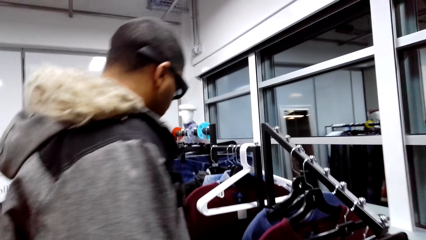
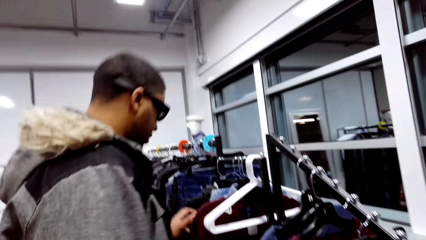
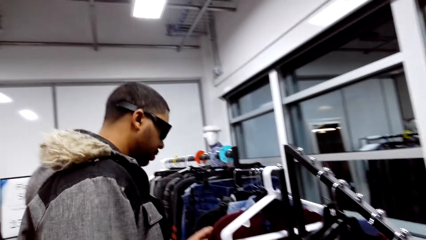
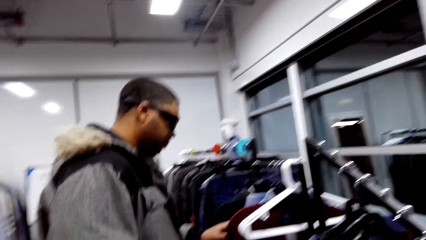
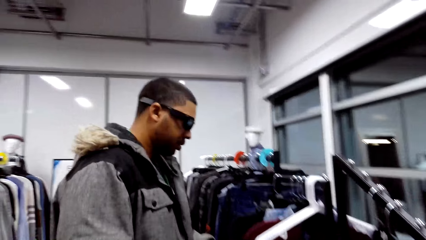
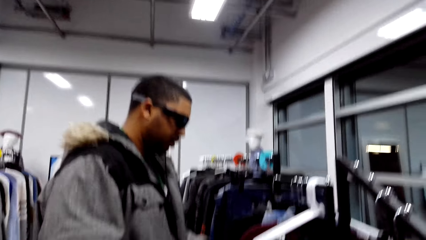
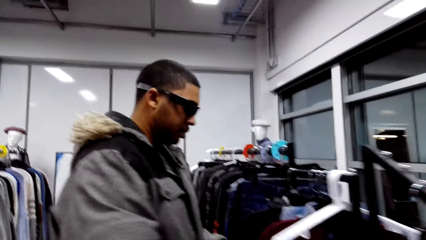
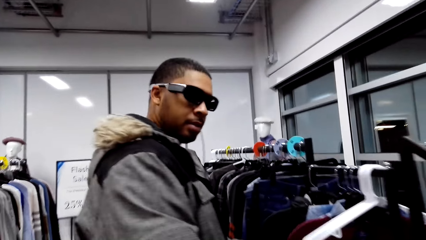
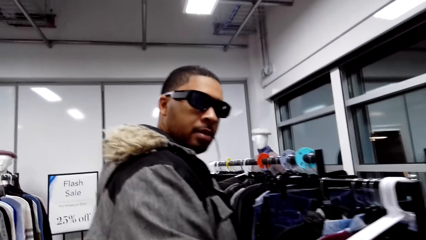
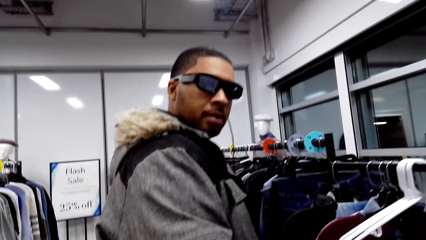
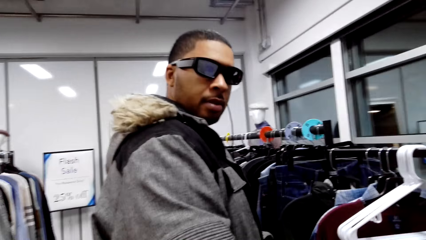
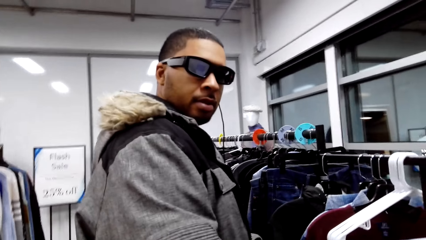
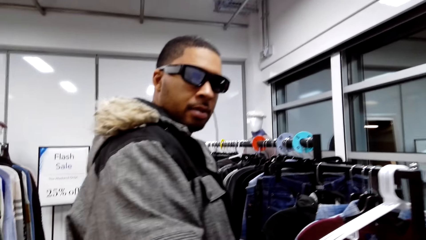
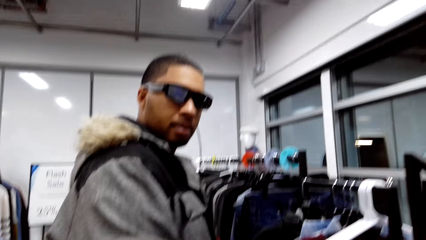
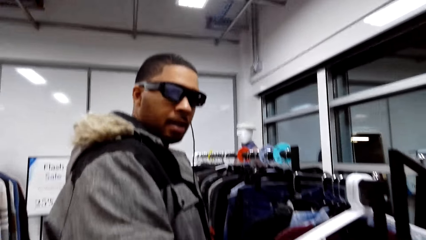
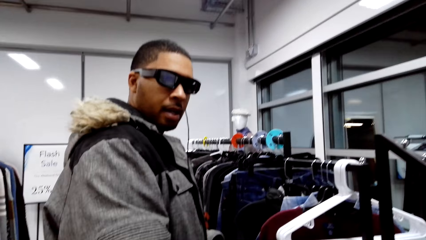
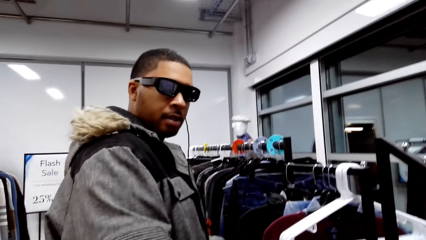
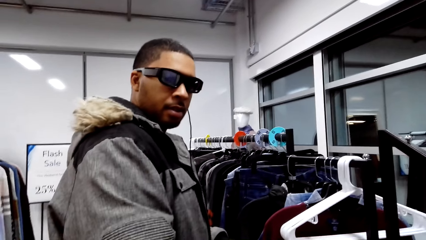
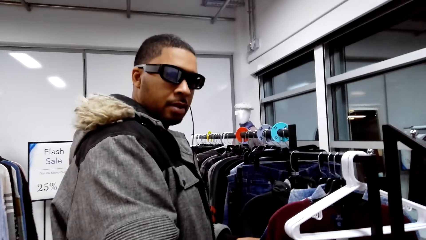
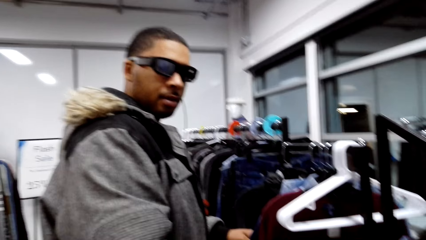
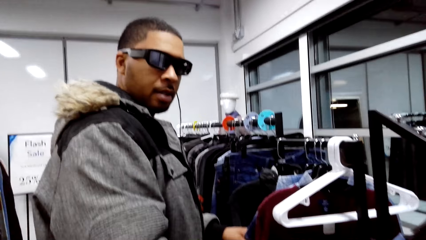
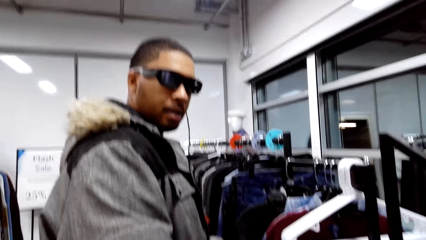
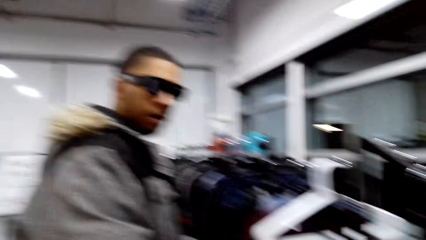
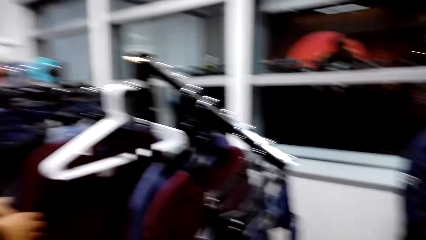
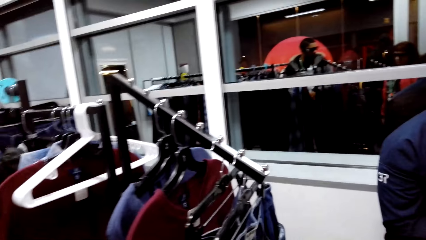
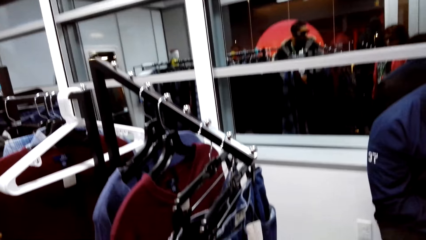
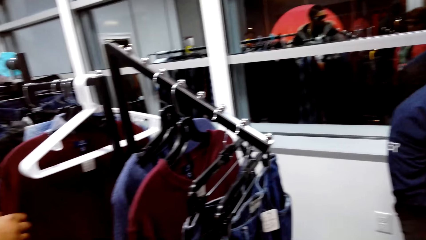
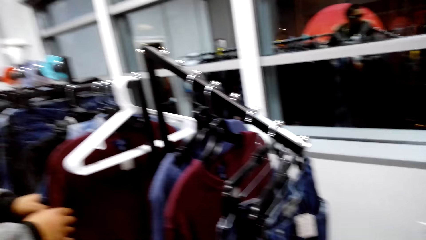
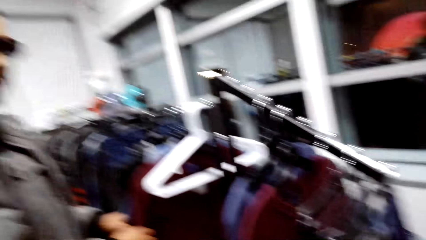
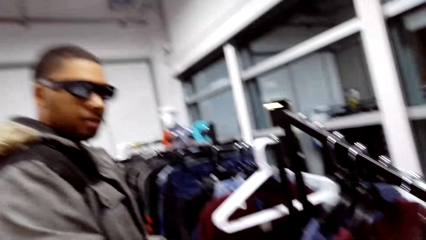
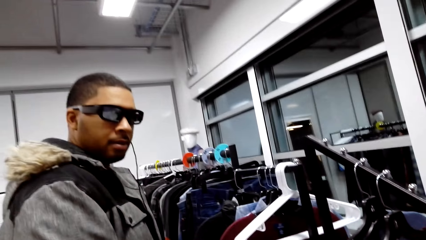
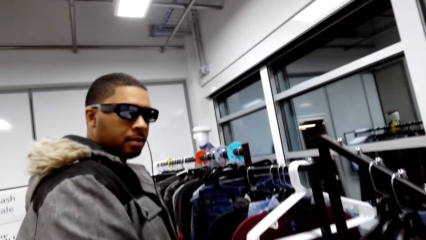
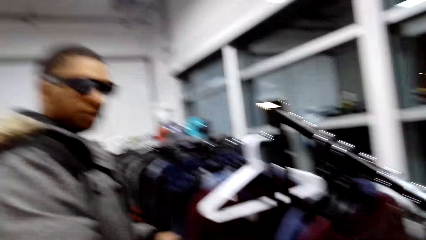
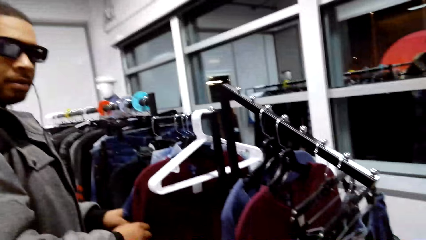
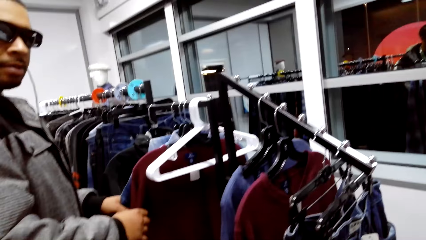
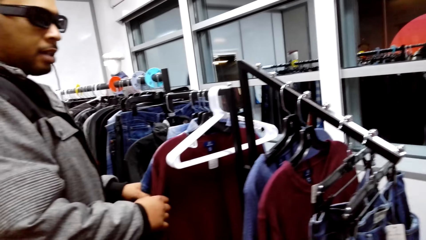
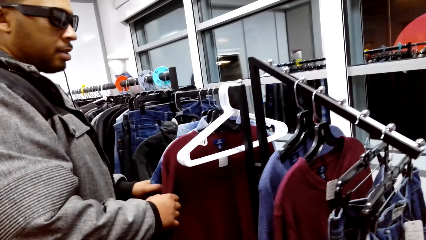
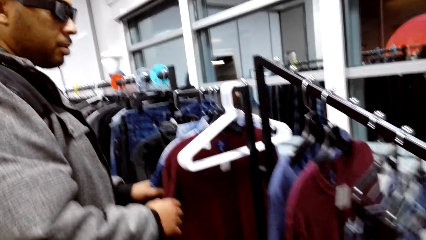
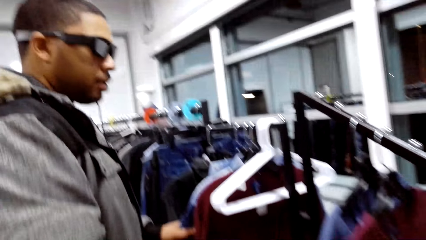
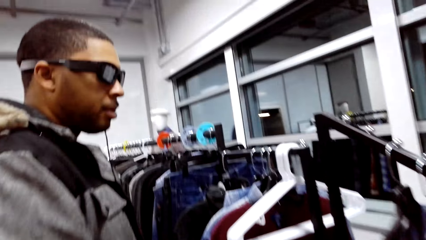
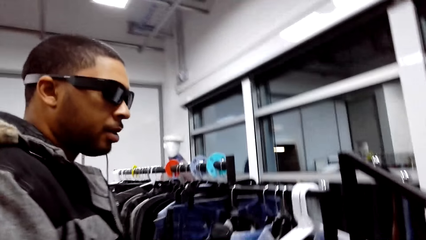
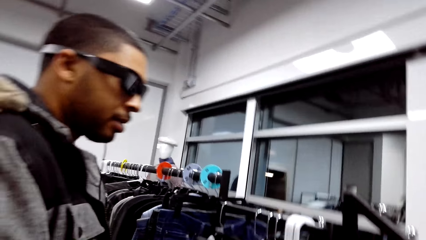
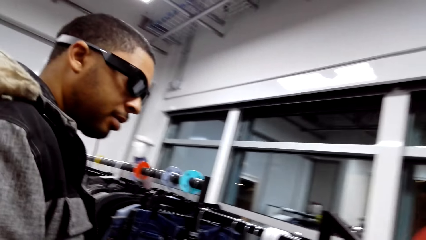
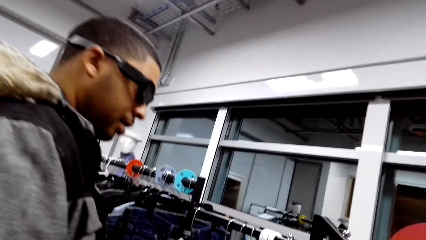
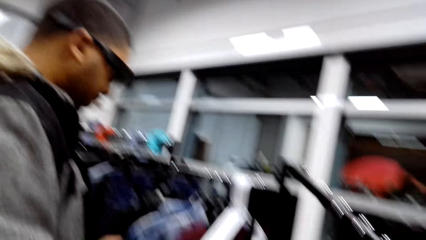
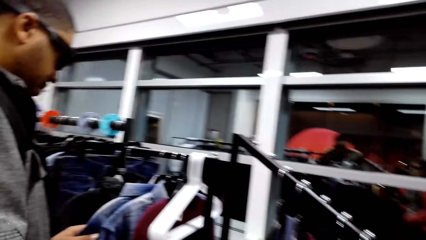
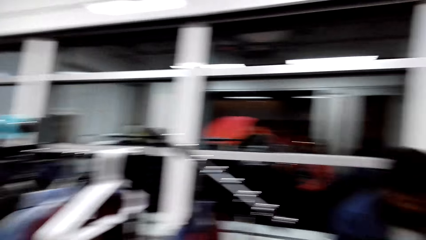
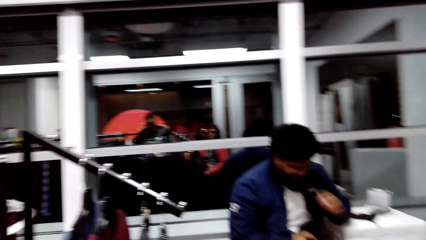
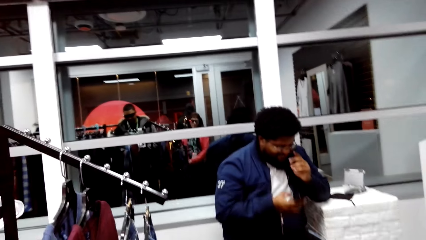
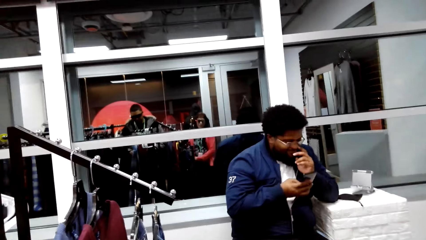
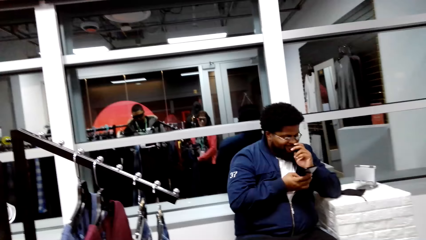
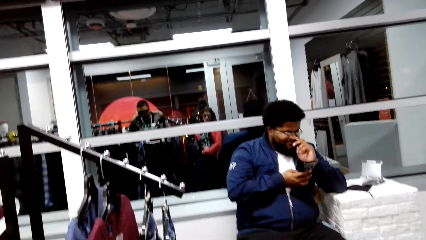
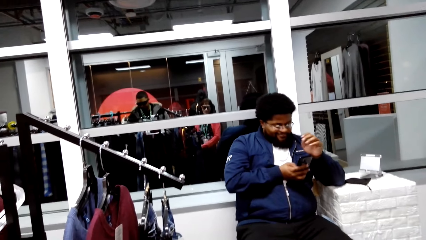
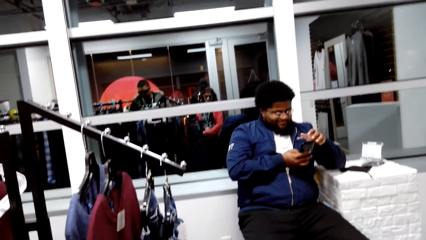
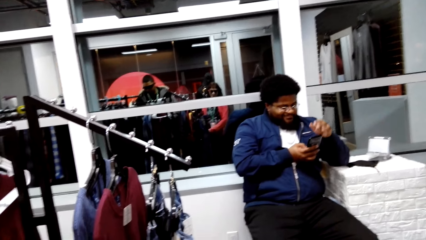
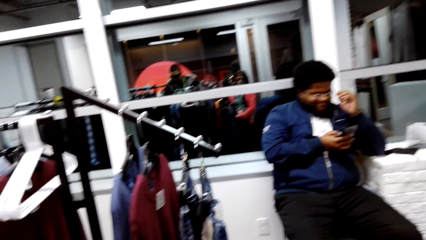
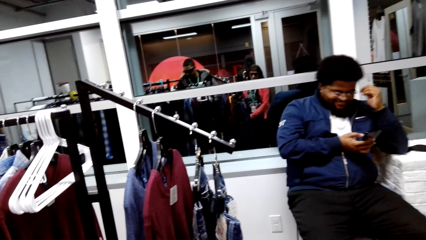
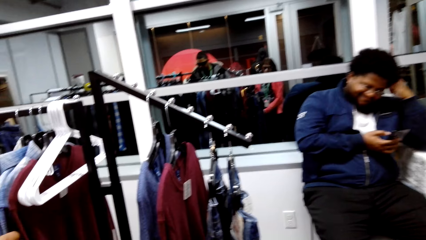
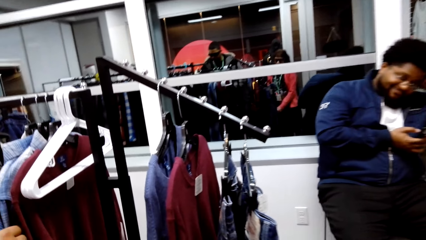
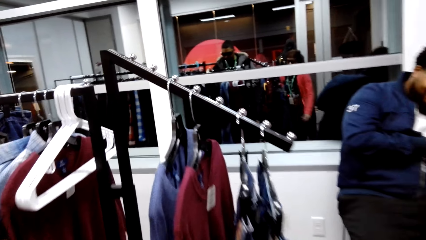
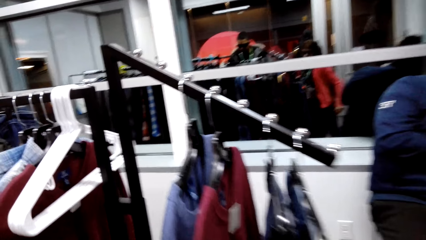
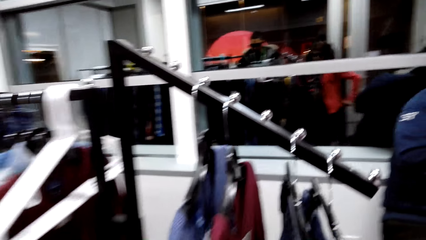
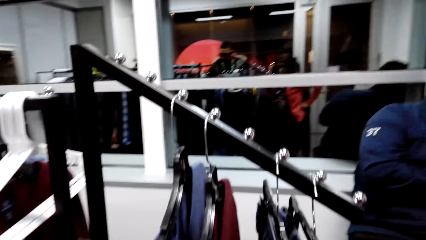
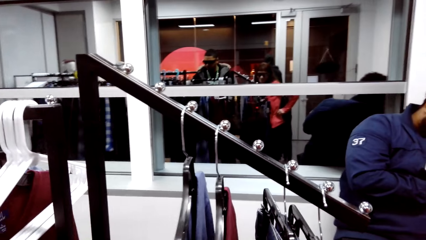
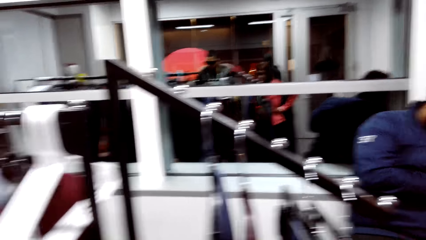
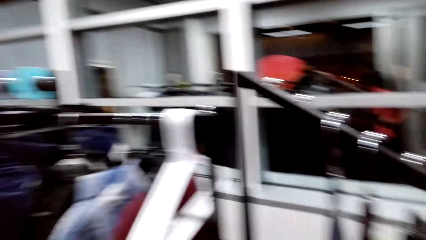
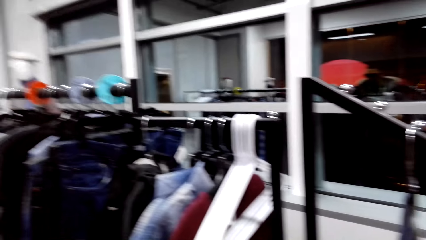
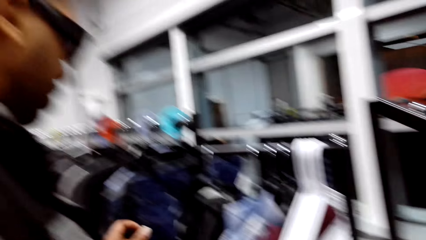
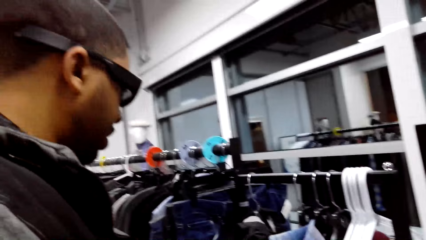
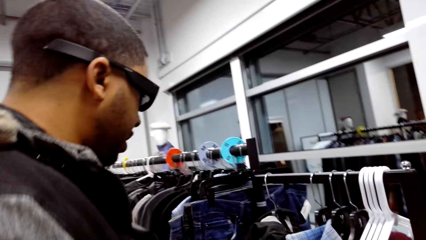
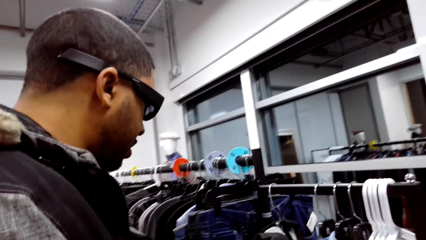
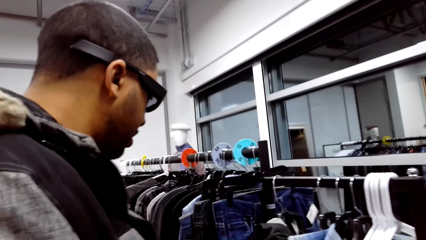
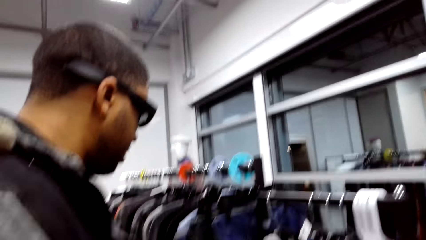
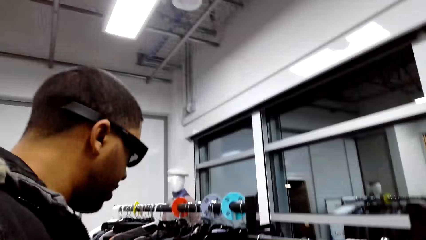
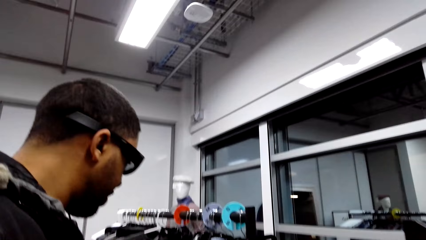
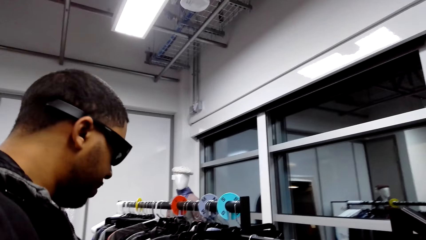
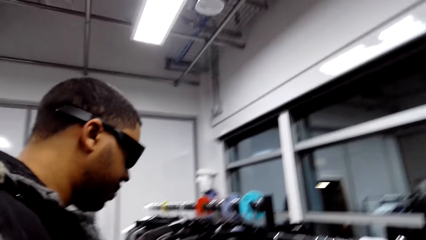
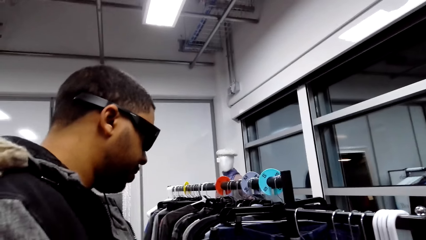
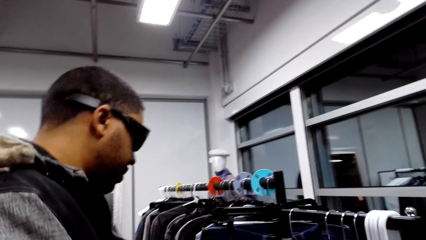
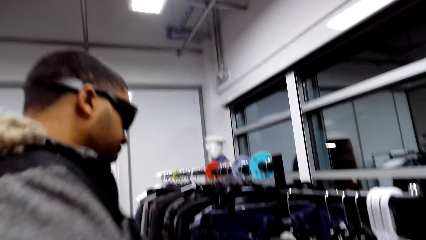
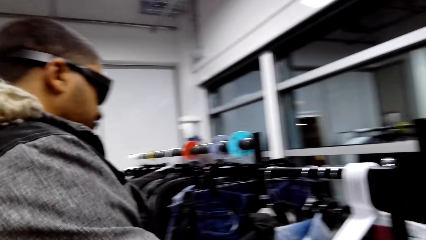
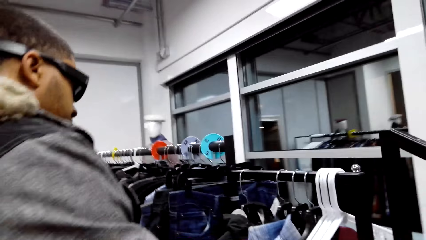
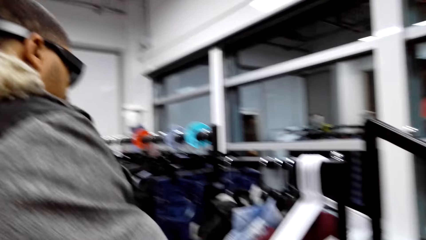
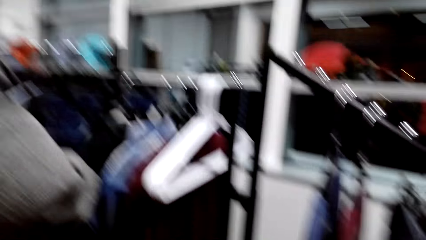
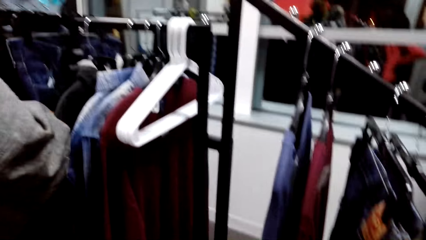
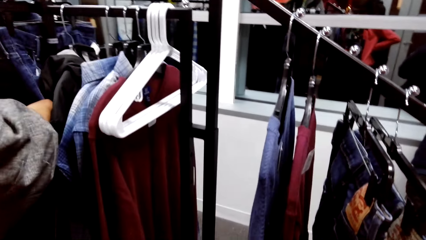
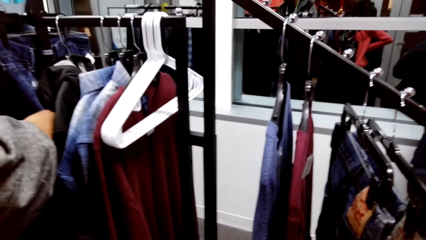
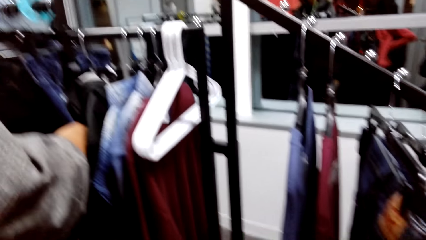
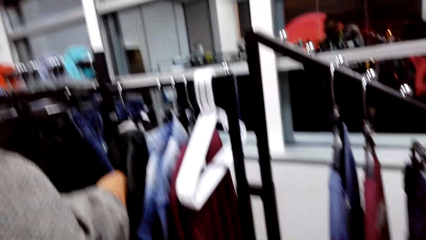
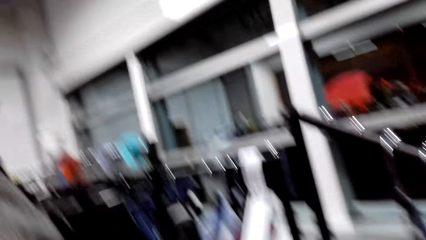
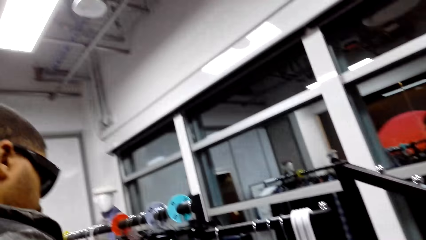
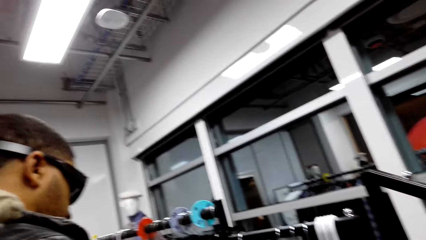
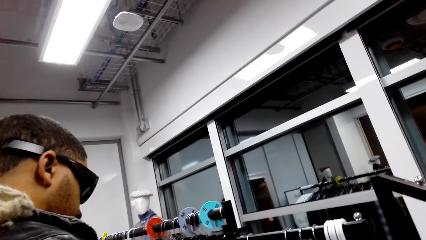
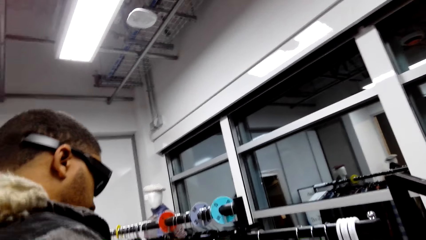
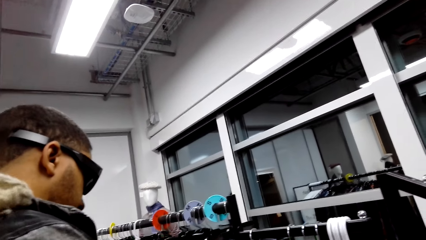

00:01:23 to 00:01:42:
The camera wearer looks around. They talk to a person.
